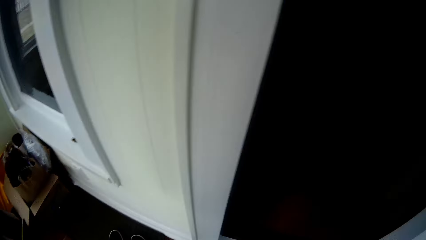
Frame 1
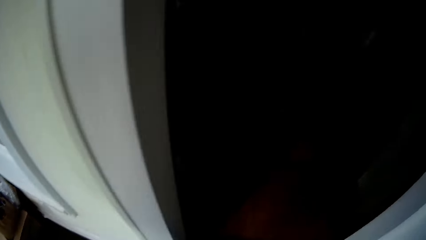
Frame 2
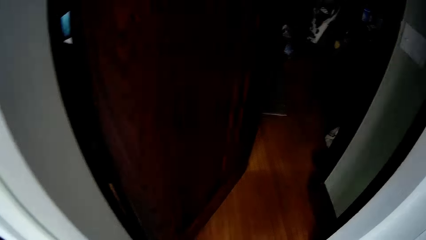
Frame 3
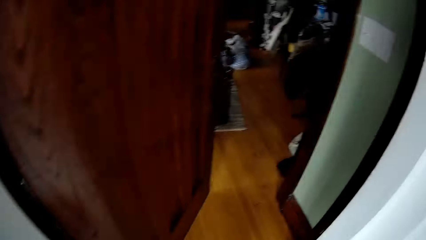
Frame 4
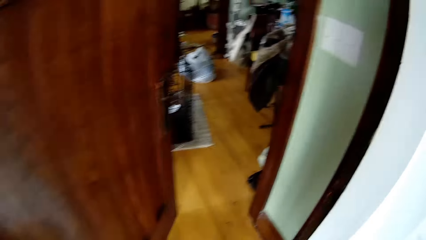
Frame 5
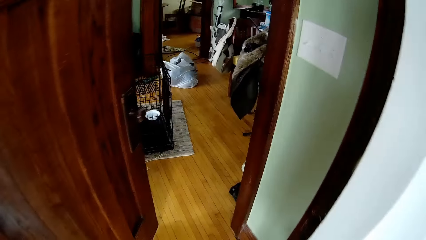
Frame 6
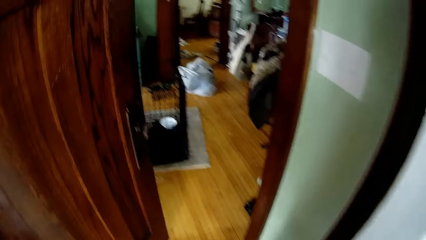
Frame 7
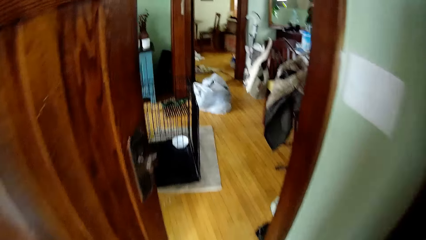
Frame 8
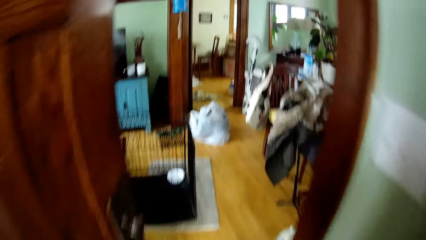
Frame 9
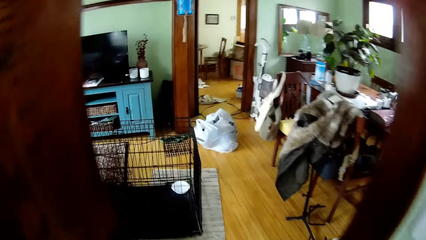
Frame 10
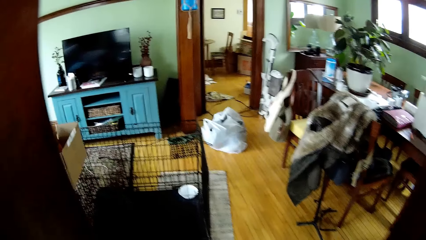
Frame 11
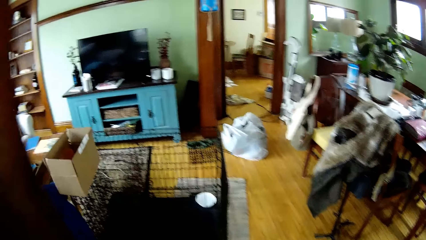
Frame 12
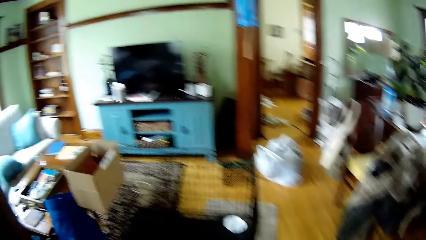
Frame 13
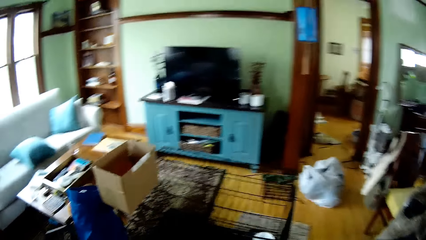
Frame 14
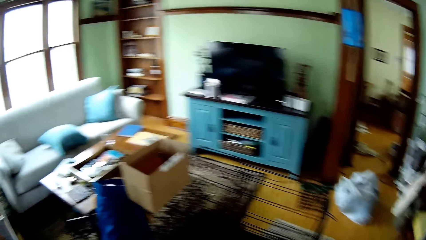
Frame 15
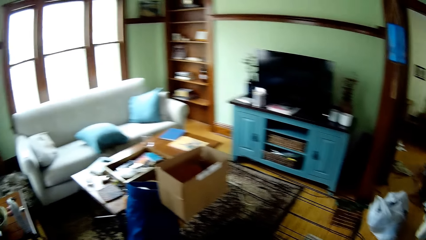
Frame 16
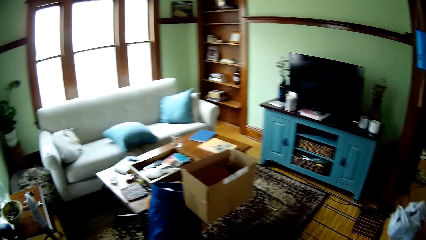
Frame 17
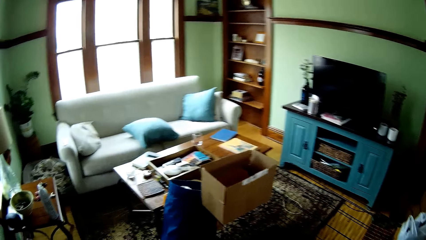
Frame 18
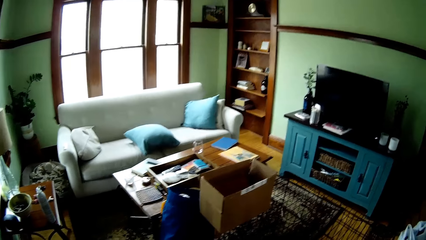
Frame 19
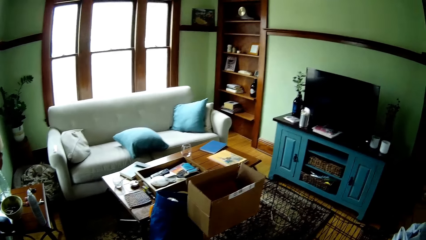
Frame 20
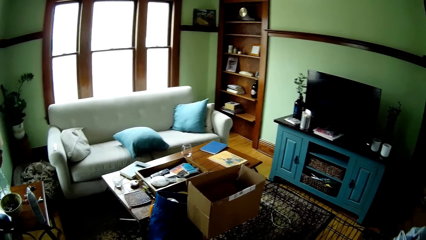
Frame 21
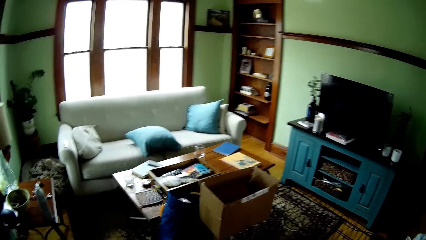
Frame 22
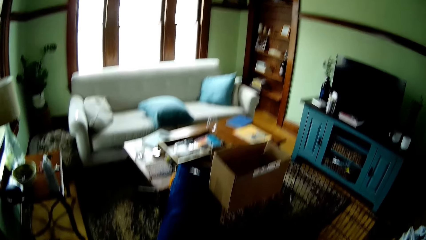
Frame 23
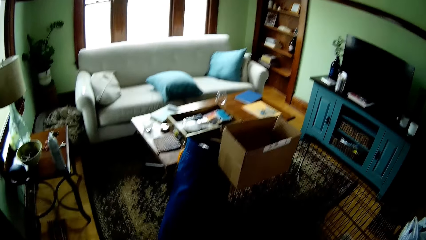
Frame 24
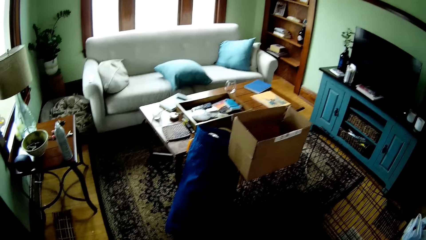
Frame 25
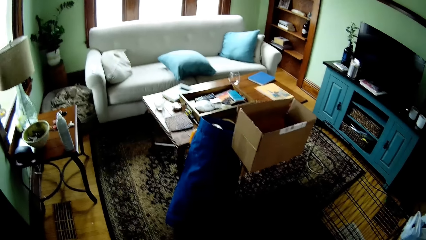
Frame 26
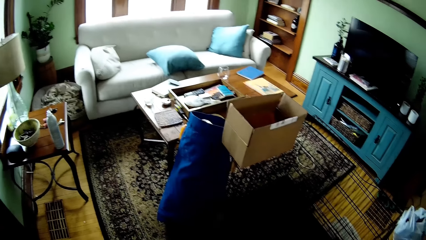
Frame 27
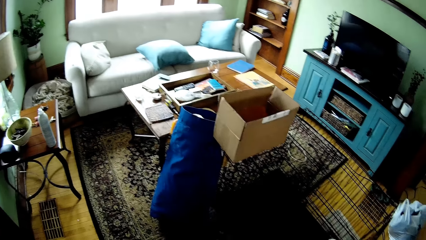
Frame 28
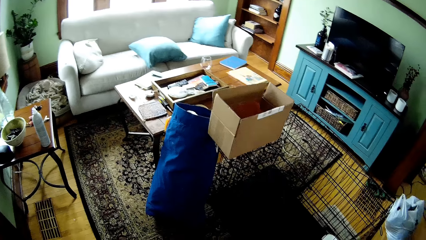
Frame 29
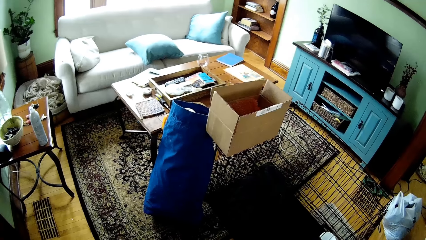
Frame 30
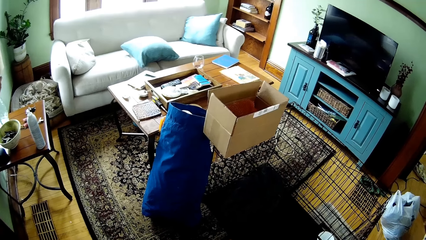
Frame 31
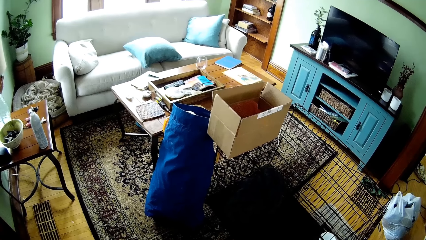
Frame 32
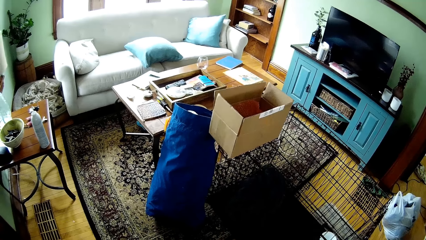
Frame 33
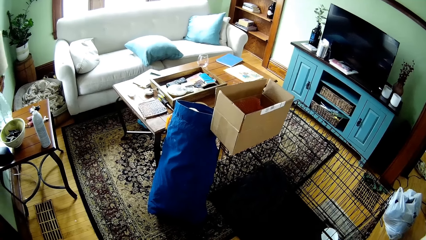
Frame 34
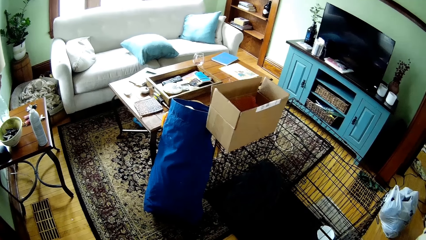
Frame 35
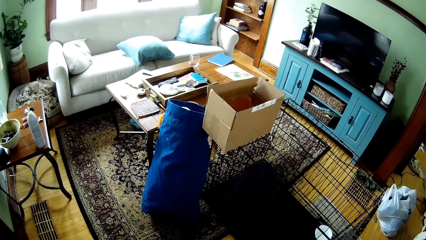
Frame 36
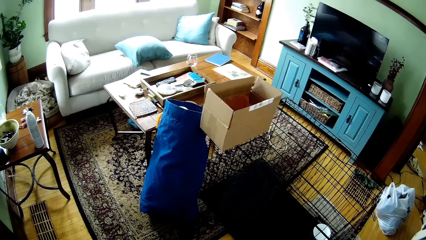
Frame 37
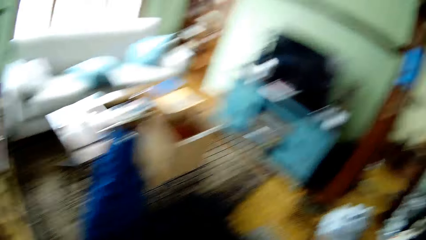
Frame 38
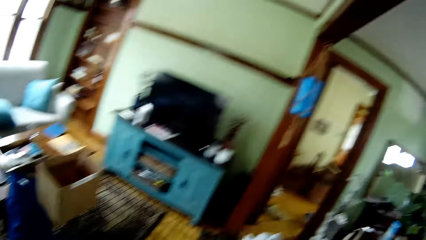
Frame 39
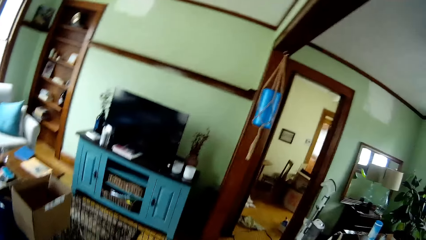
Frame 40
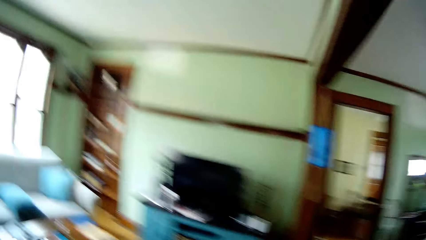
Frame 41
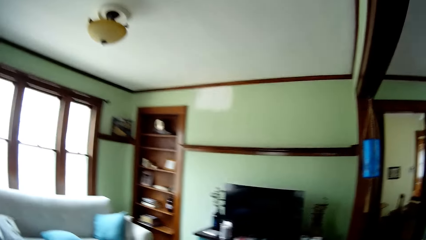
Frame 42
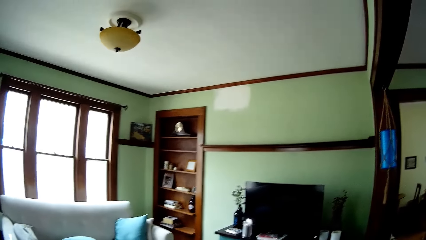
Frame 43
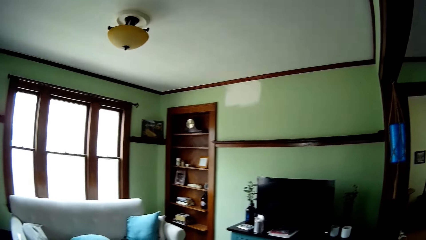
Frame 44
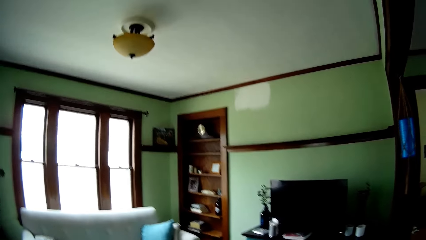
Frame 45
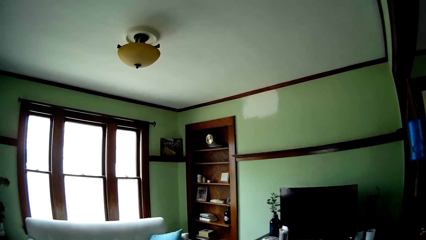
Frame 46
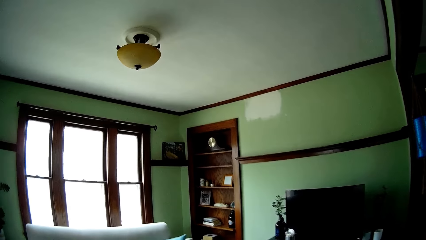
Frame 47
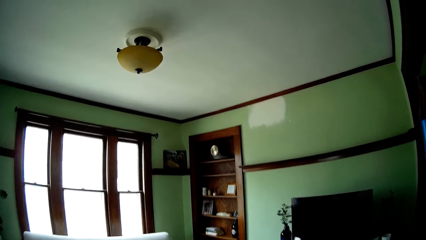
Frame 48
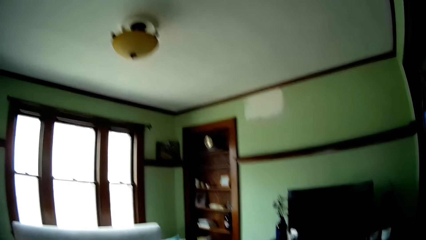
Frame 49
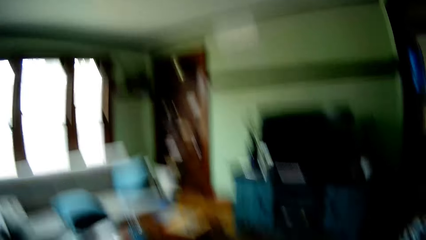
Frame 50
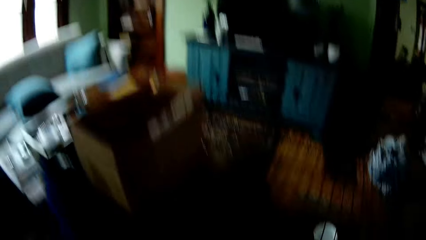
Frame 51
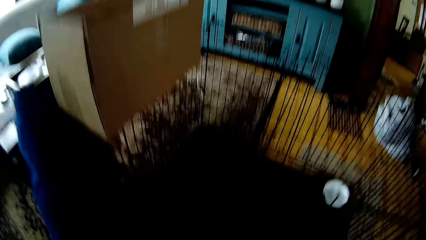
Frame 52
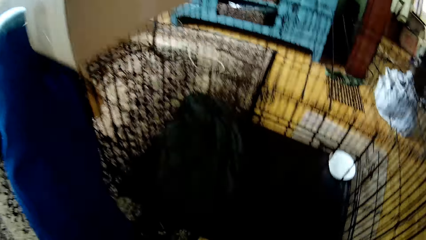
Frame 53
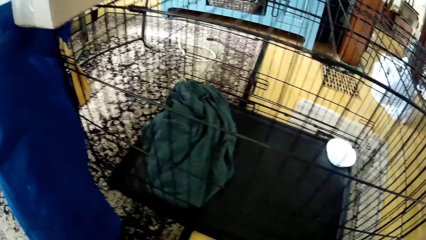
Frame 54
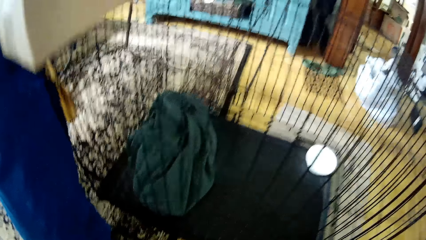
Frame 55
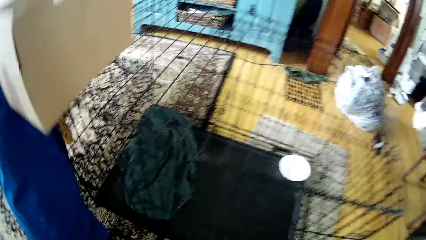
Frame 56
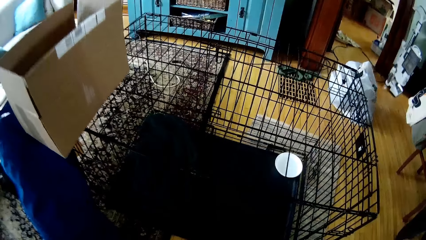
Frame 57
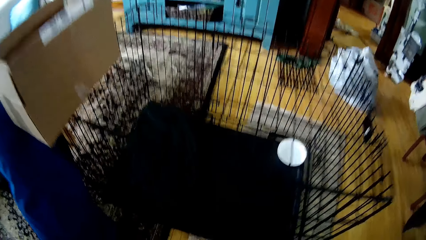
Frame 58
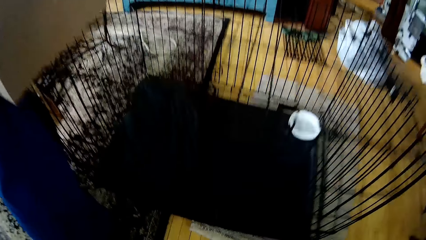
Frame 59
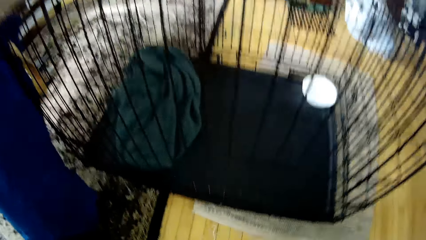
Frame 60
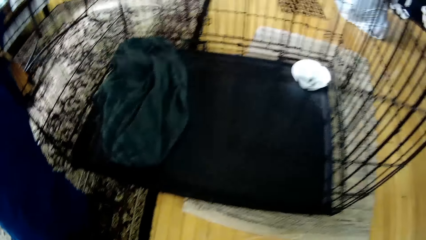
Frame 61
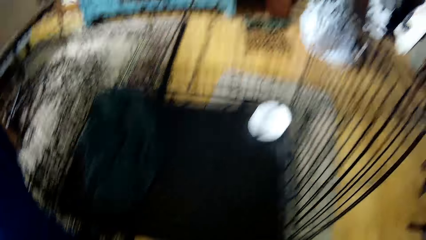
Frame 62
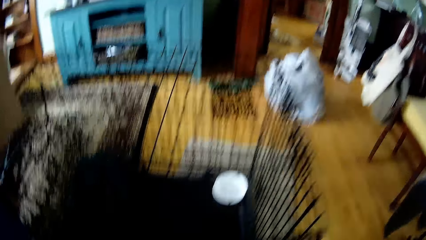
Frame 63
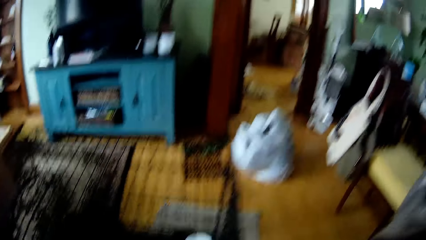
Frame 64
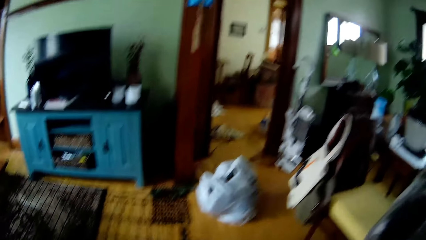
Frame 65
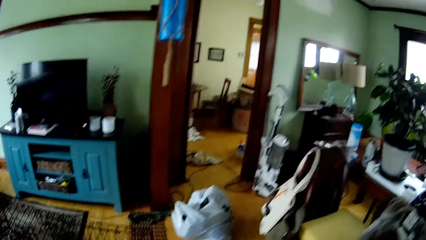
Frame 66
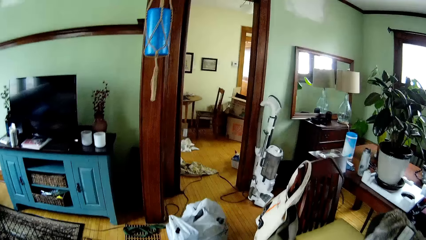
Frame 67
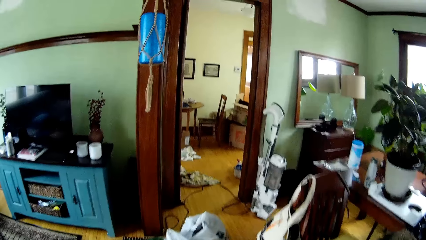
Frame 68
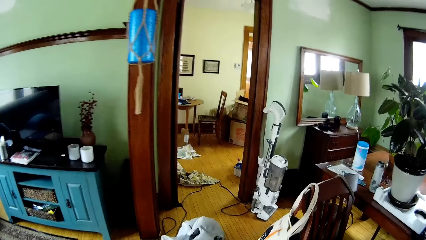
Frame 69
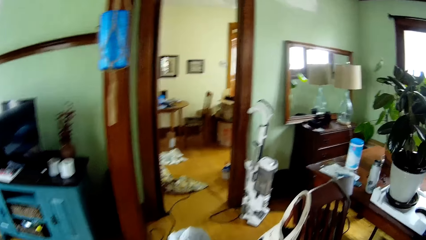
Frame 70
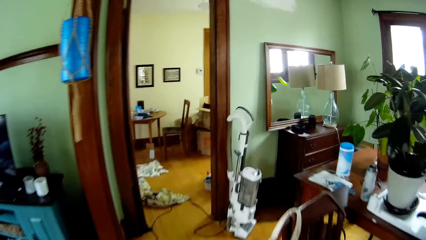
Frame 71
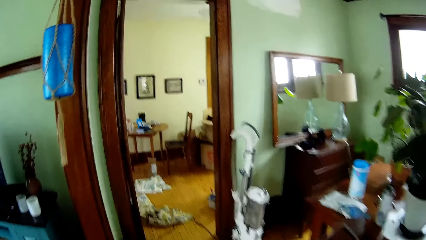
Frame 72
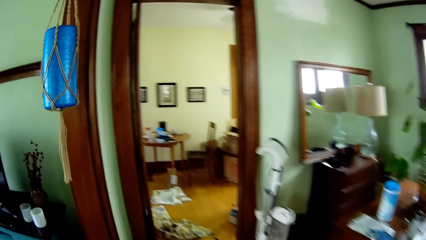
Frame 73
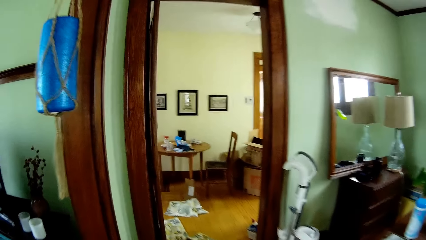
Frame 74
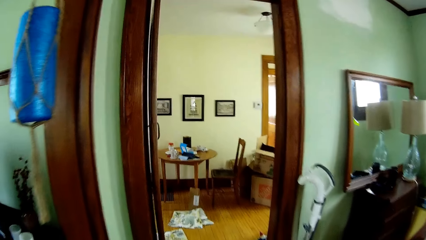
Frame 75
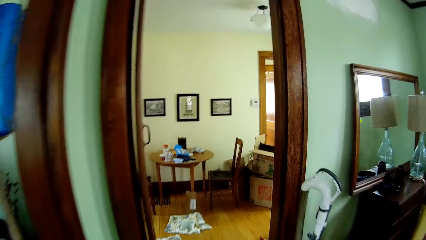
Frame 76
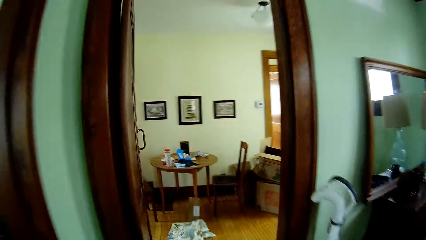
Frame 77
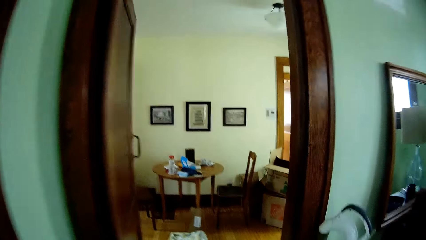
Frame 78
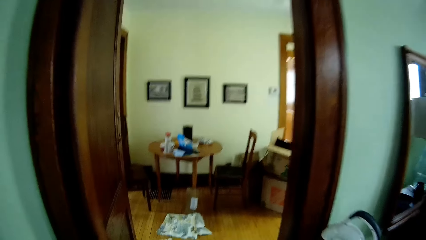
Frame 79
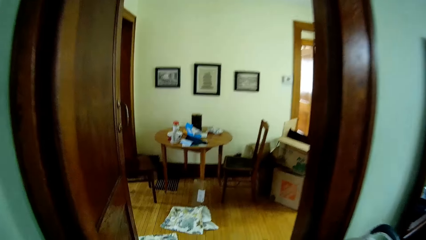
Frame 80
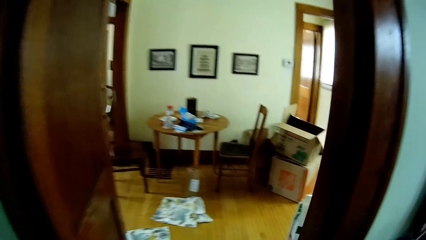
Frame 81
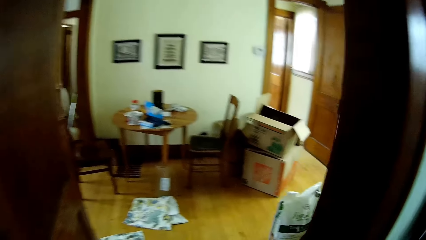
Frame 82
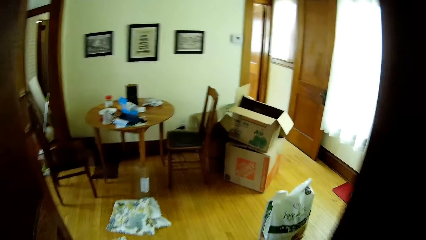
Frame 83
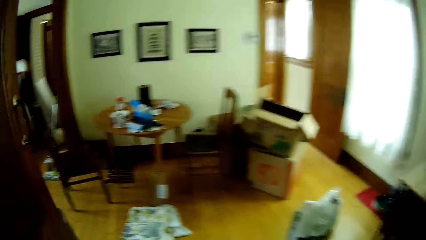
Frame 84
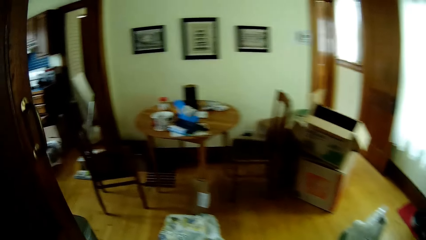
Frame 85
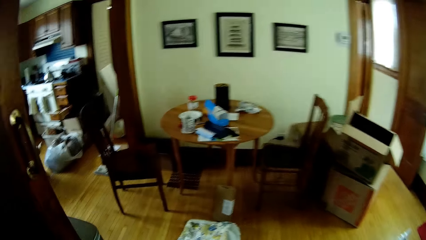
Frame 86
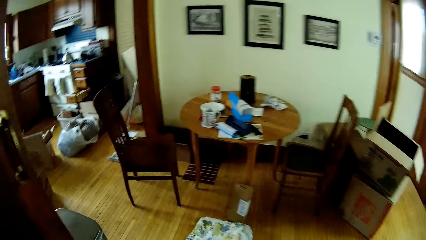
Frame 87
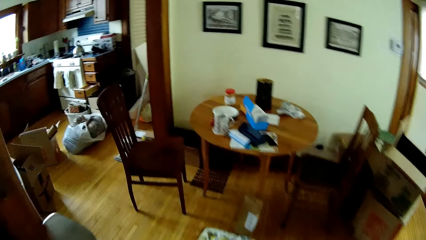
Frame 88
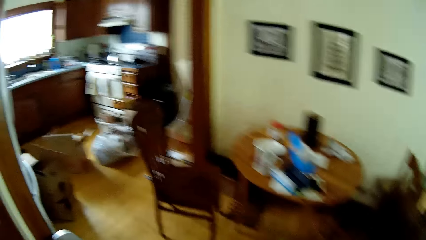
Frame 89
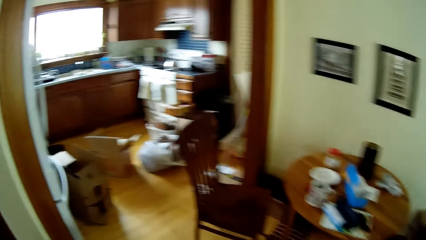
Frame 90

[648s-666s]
The camera wearer walks through the door into the living room. They look around. They walk to a cage on the floor. They look at the cage. They look around. They walk through the door into the corridor.
